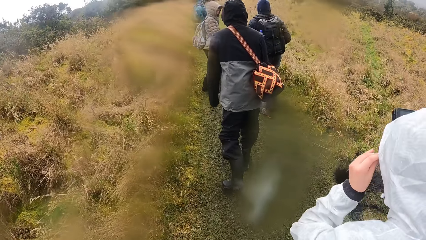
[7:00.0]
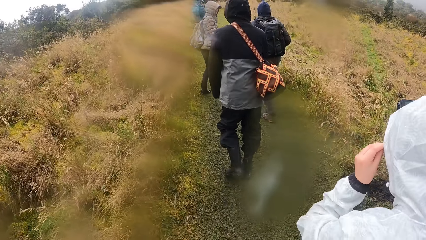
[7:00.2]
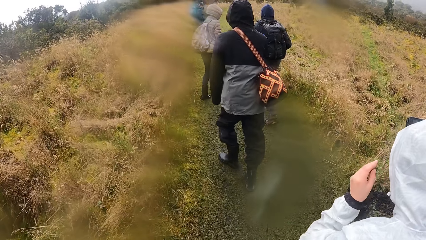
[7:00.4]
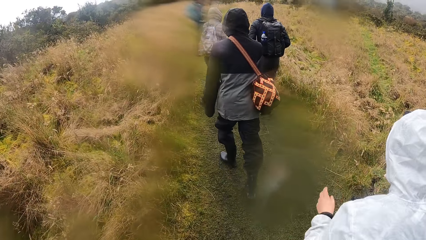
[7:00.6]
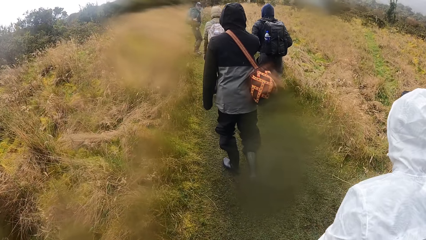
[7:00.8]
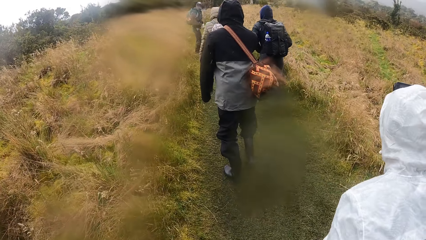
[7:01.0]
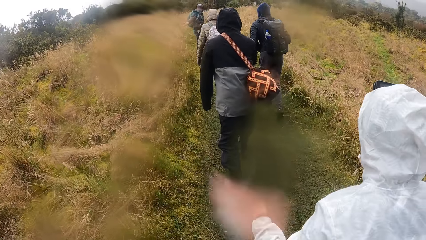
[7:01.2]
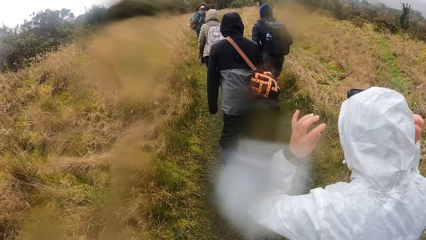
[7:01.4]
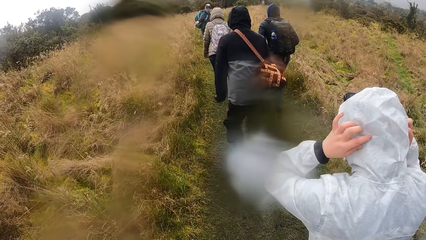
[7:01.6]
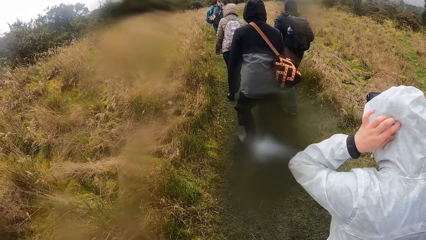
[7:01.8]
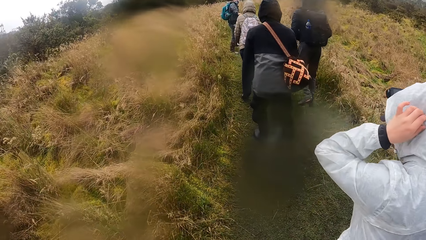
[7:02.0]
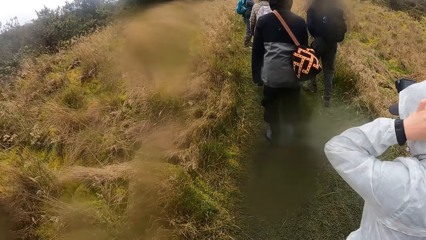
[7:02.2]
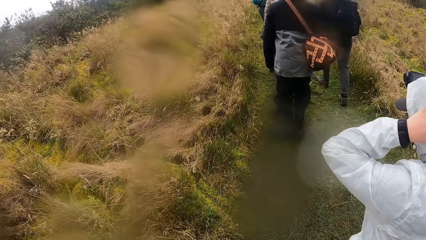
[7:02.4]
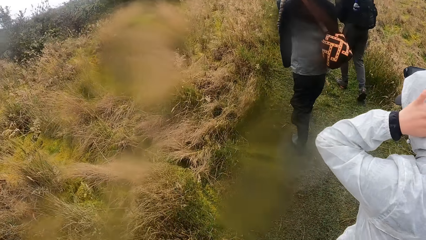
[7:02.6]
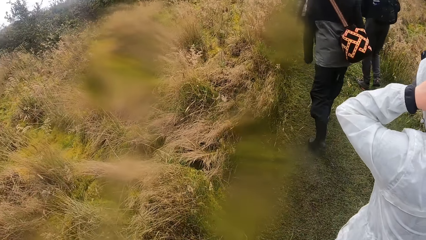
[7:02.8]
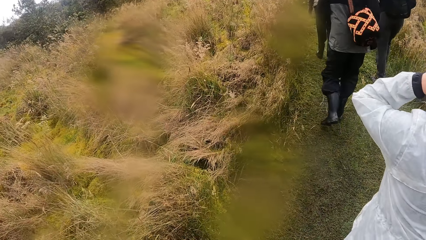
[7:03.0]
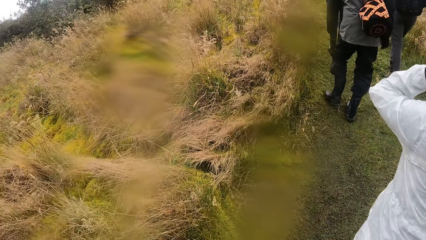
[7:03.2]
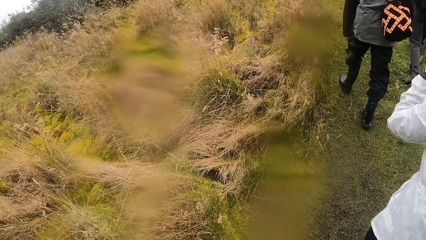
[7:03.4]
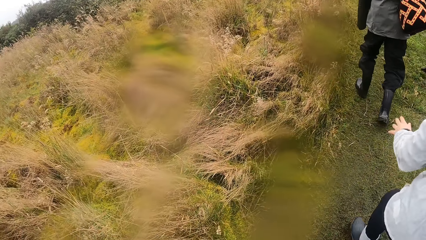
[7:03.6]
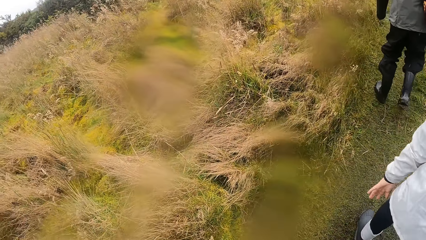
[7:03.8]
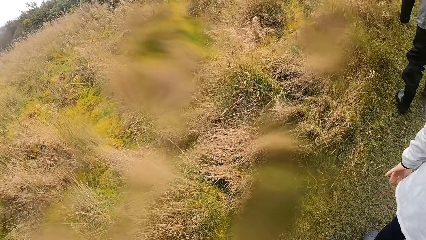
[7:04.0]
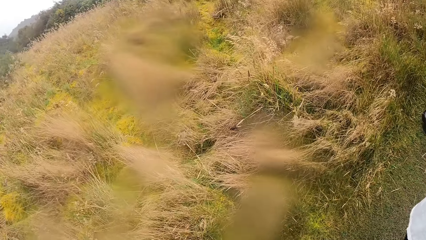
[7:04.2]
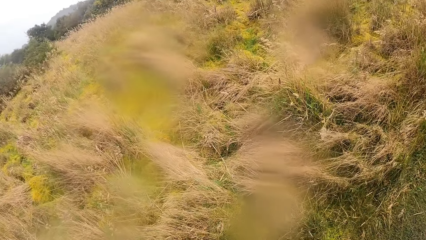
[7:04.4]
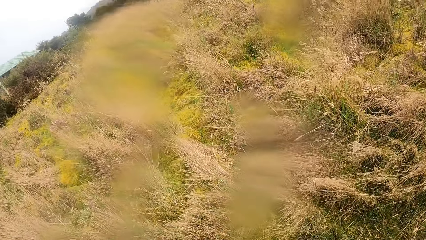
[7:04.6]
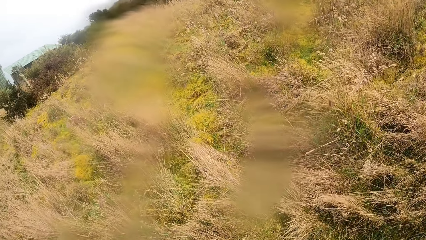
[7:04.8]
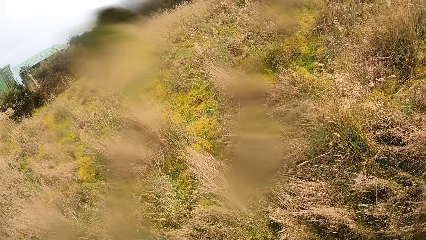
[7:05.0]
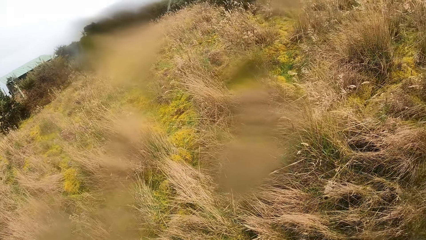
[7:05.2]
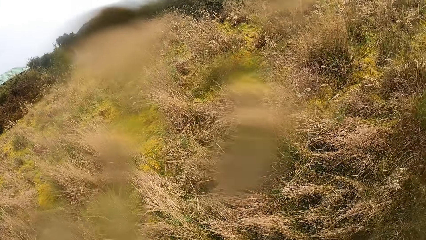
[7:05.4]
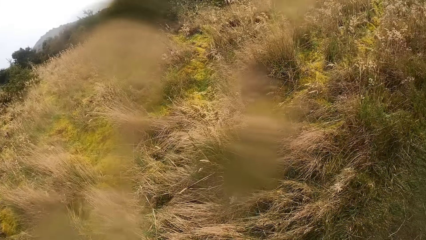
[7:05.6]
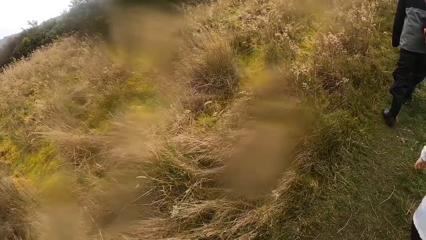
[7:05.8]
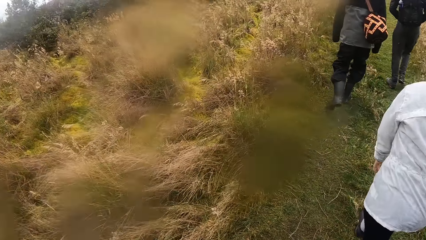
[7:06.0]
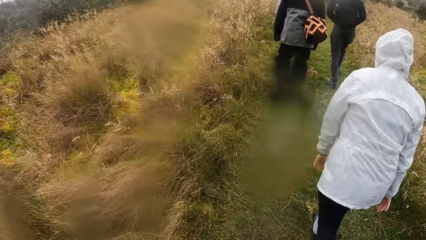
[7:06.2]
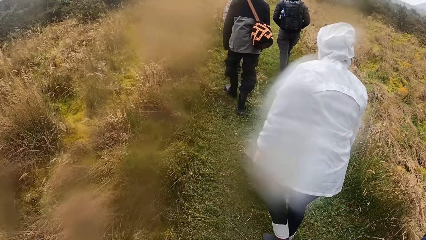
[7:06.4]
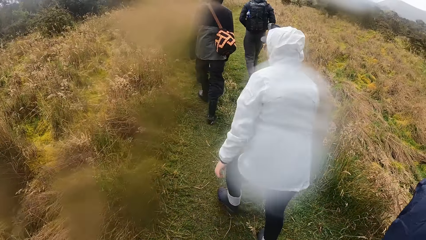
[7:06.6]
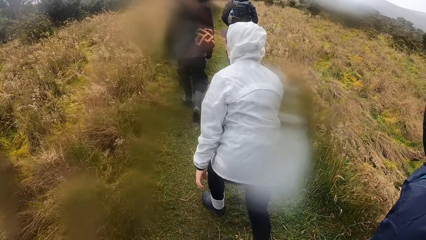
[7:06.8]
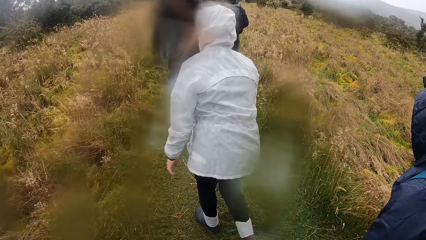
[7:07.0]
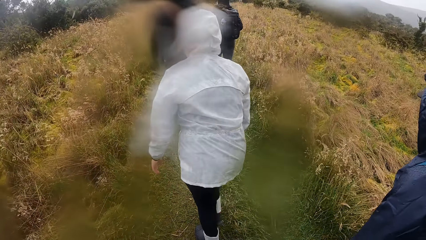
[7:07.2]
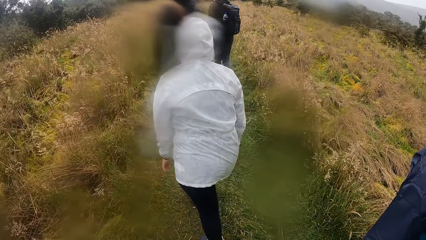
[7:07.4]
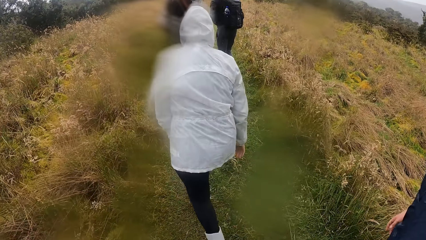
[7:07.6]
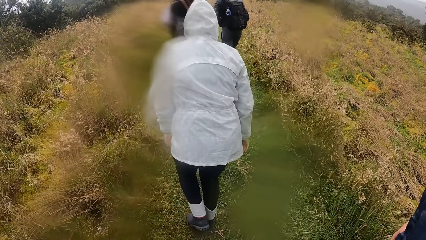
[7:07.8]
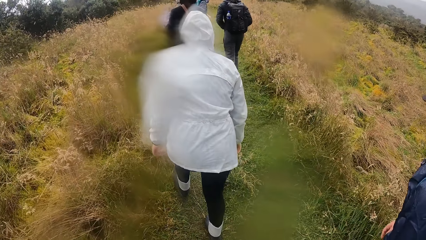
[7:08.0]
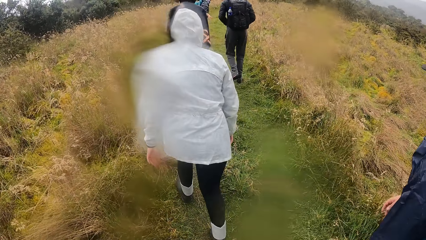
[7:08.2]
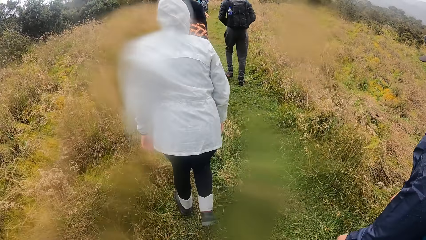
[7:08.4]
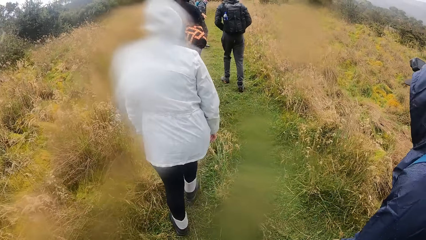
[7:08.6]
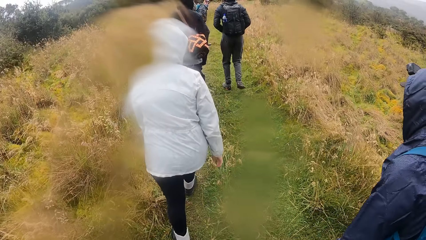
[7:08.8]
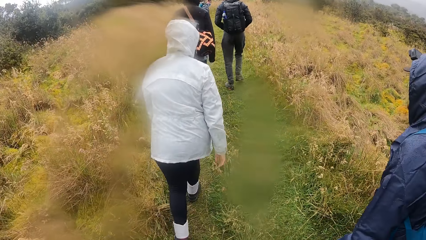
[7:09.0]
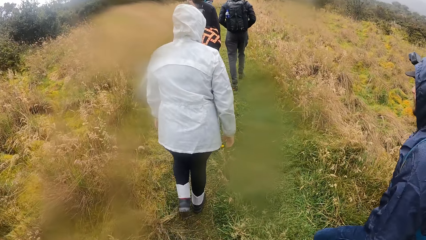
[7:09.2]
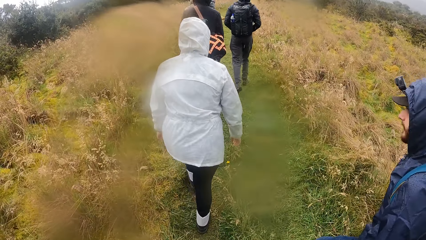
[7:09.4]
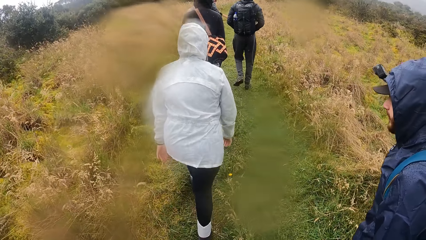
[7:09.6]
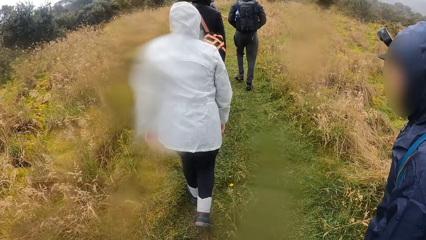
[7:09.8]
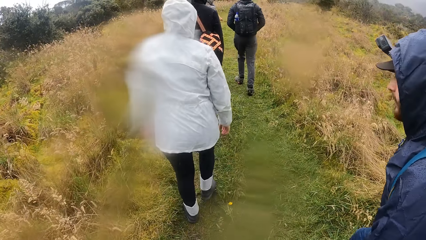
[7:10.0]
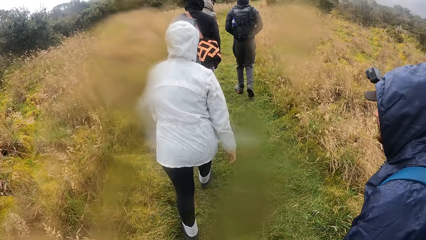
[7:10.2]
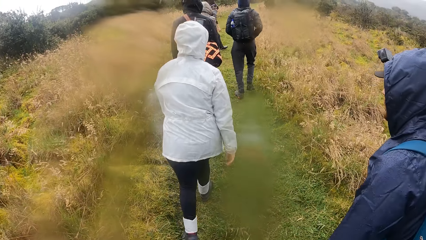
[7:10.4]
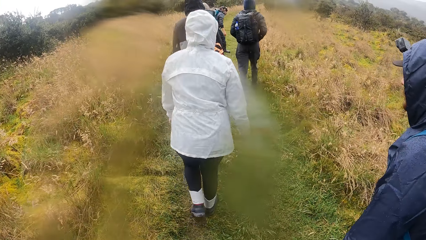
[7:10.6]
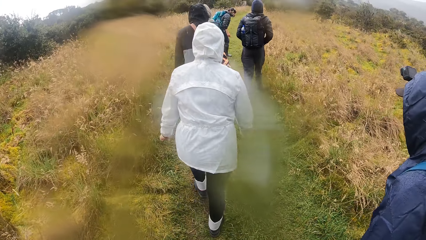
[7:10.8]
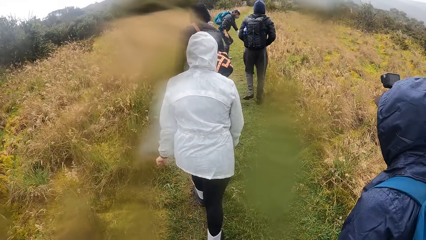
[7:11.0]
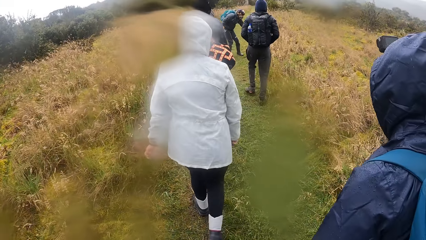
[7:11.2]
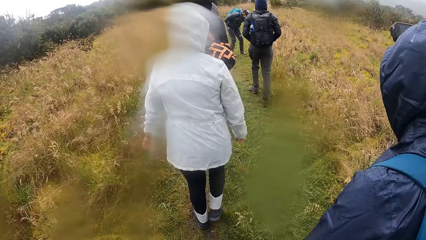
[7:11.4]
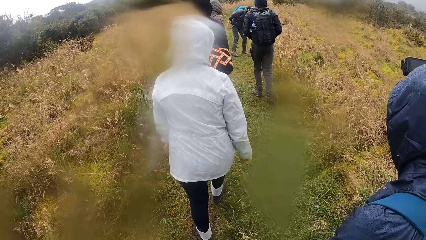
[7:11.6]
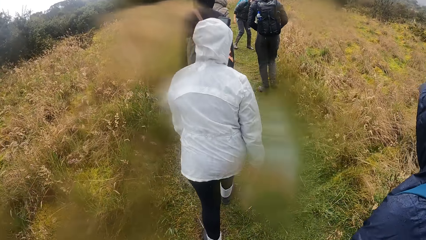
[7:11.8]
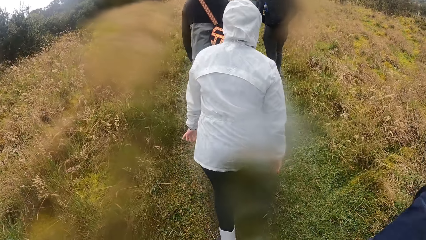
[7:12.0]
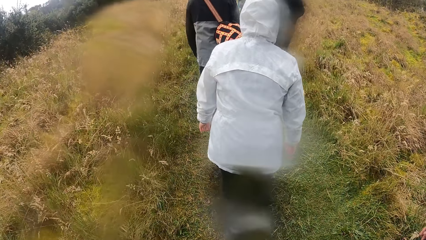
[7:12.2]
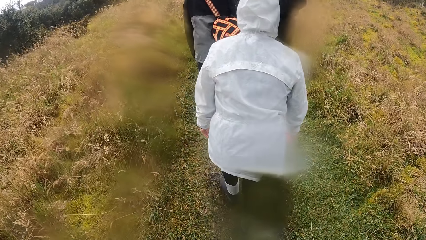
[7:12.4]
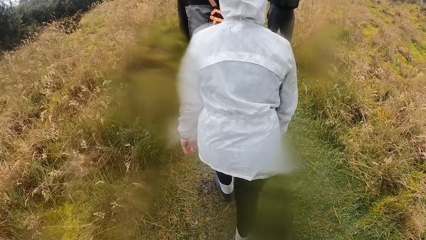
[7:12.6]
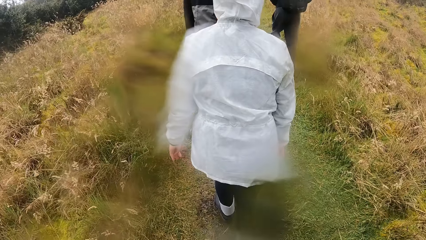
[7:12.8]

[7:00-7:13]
The camera wearer looks around. They walk around the field.

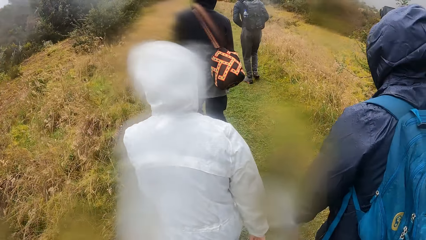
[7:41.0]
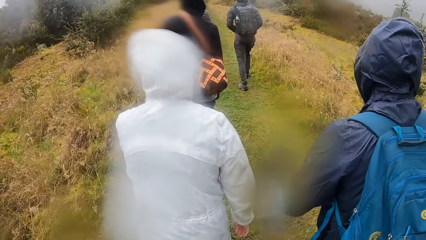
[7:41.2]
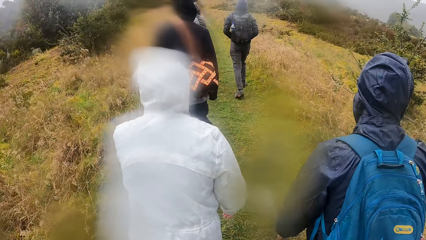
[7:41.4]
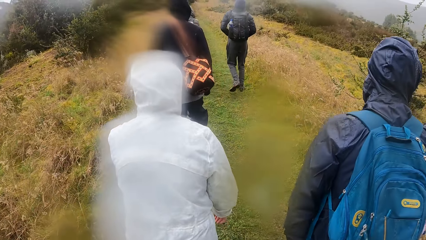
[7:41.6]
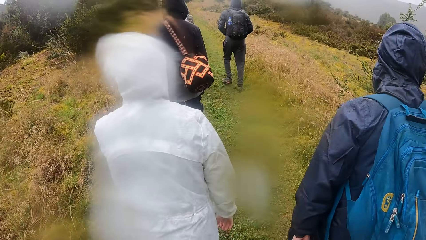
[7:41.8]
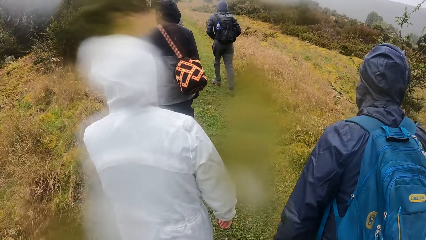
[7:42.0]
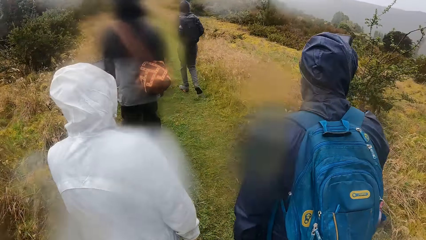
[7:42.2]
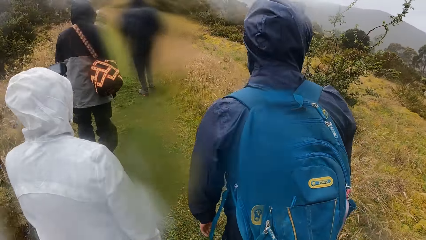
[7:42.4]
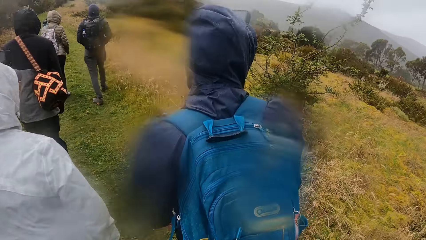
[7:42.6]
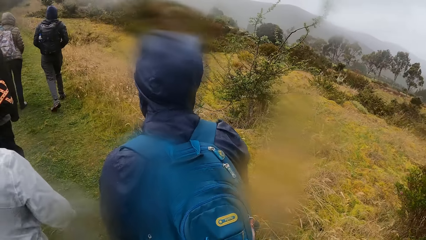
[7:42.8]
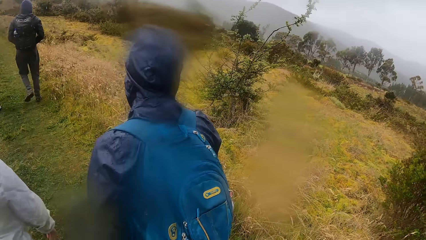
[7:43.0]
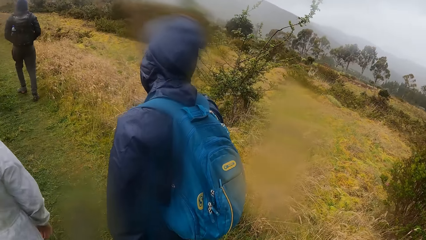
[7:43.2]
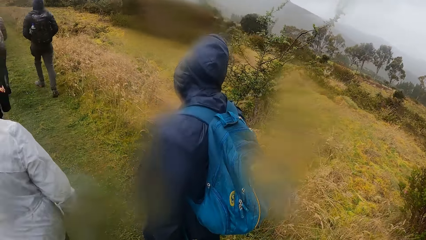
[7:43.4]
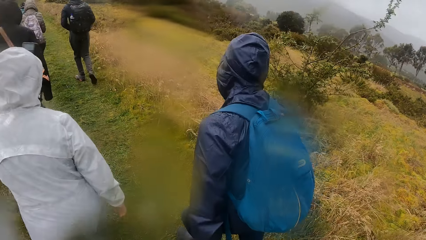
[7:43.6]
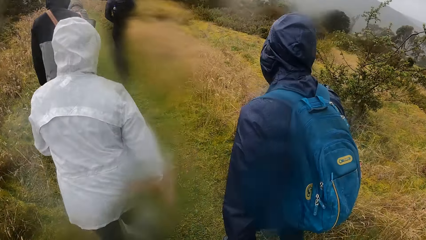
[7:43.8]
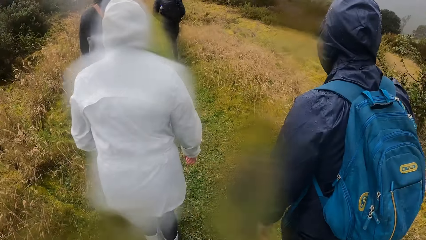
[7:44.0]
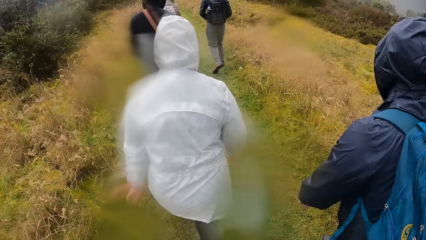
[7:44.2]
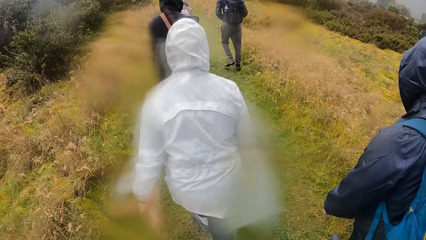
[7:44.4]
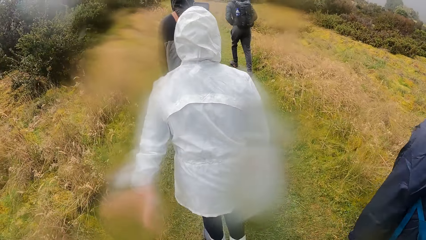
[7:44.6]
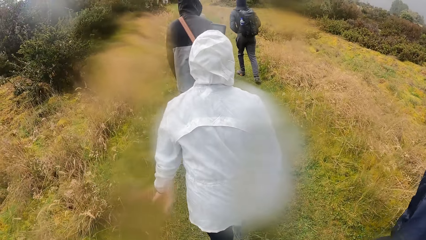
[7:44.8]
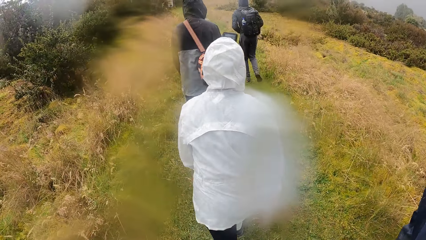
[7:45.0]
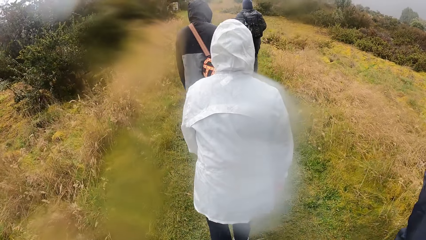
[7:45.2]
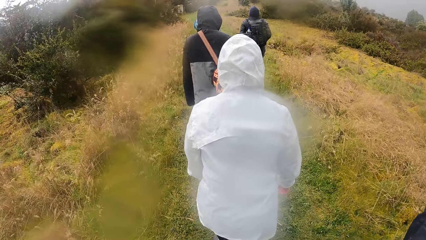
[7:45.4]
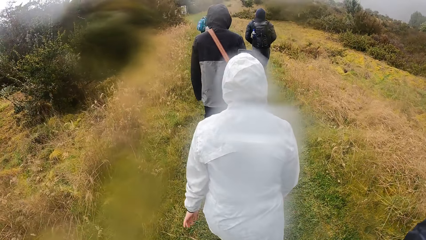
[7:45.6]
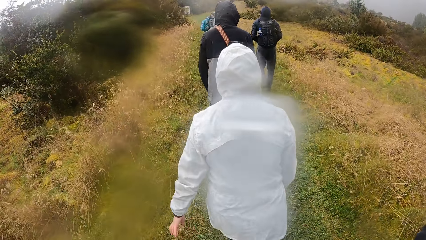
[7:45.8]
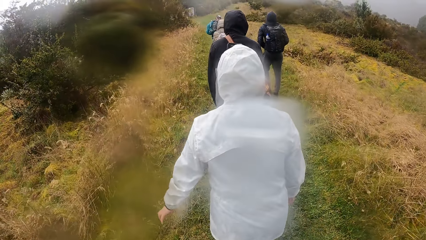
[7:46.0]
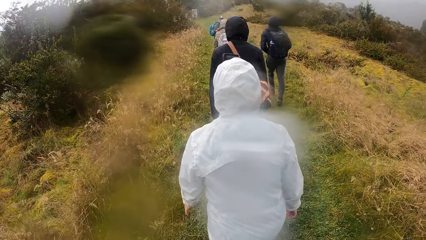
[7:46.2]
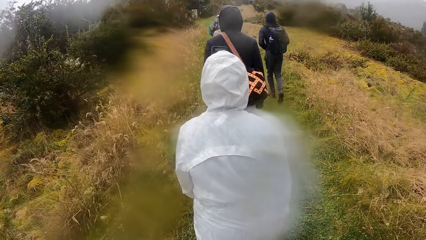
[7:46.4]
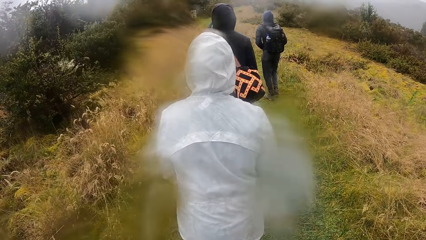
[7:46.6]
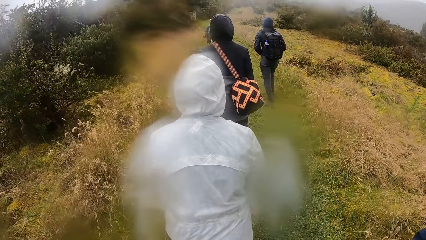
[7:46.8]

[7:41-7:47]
The camera wearer looks around. They walk around the field.
